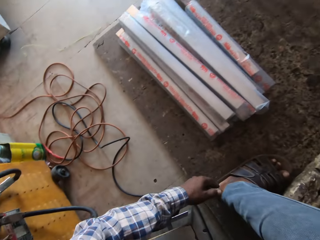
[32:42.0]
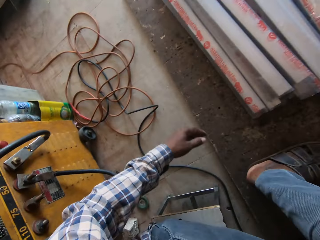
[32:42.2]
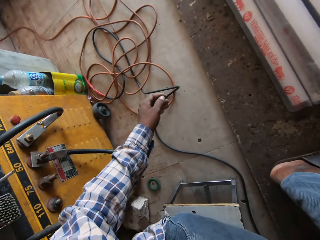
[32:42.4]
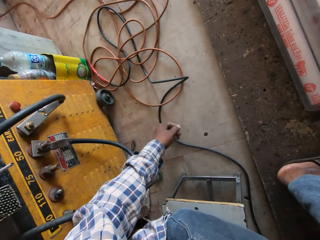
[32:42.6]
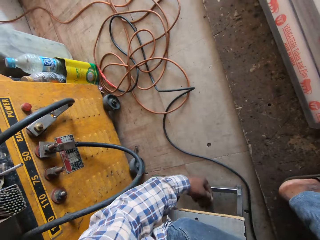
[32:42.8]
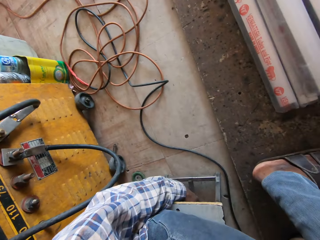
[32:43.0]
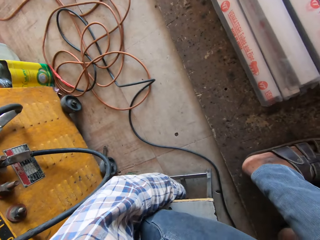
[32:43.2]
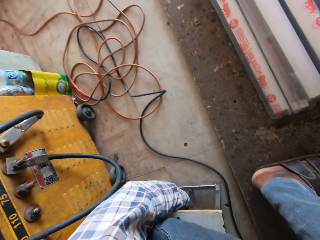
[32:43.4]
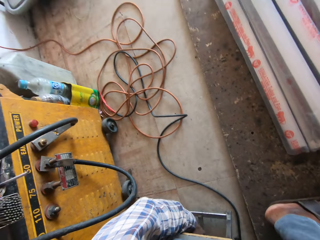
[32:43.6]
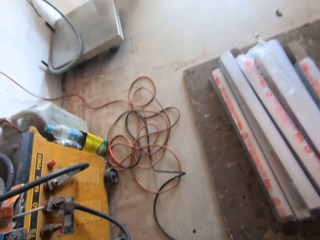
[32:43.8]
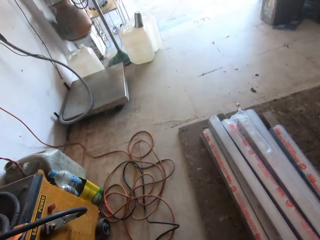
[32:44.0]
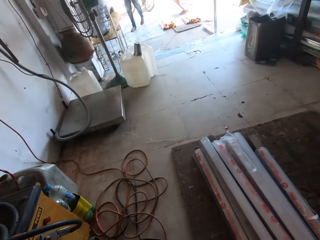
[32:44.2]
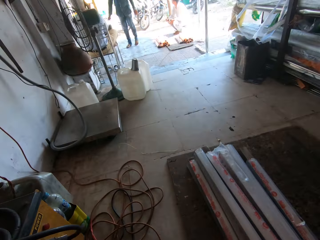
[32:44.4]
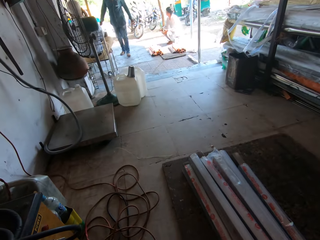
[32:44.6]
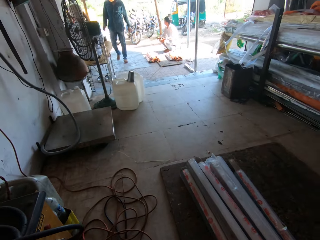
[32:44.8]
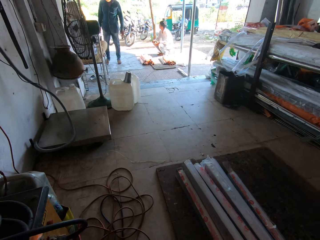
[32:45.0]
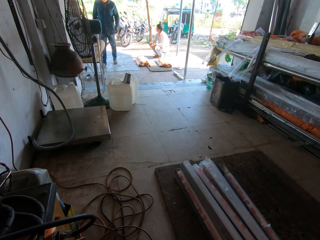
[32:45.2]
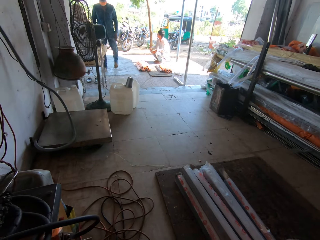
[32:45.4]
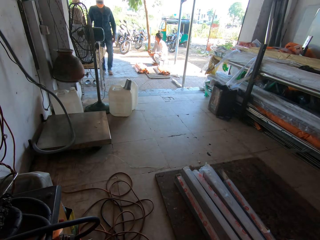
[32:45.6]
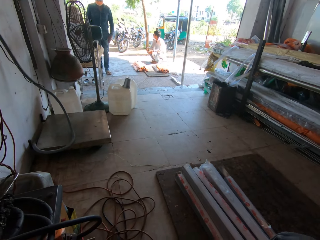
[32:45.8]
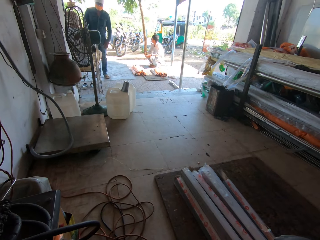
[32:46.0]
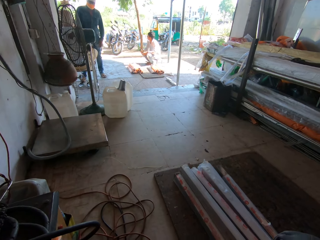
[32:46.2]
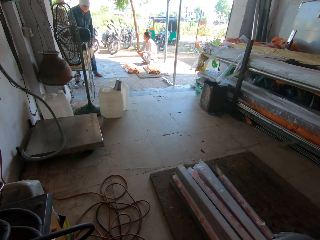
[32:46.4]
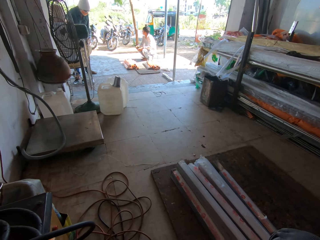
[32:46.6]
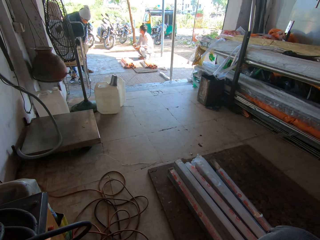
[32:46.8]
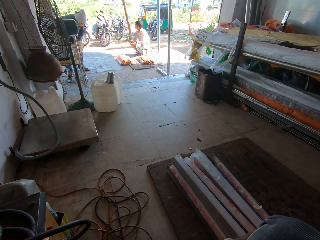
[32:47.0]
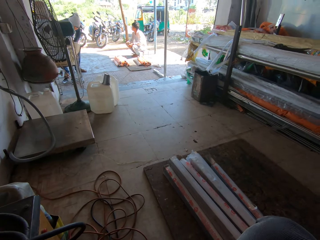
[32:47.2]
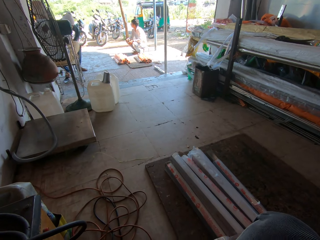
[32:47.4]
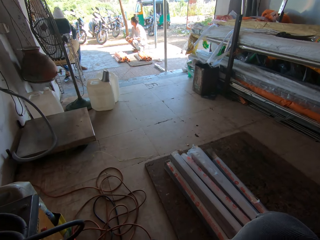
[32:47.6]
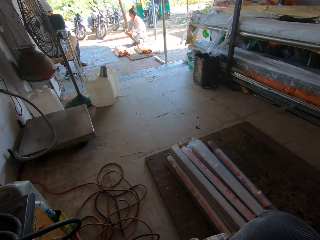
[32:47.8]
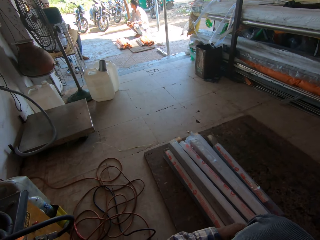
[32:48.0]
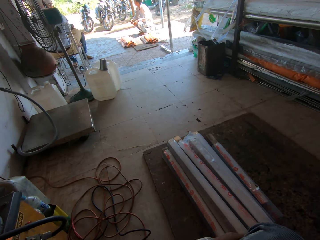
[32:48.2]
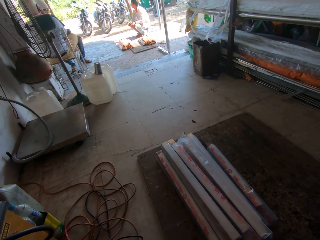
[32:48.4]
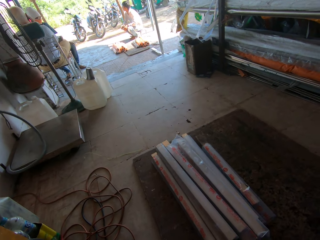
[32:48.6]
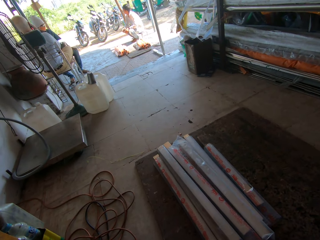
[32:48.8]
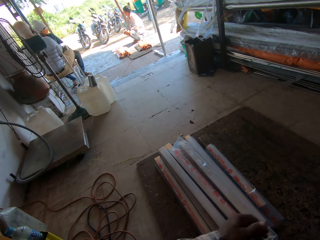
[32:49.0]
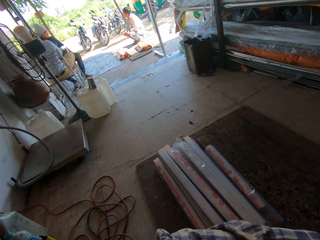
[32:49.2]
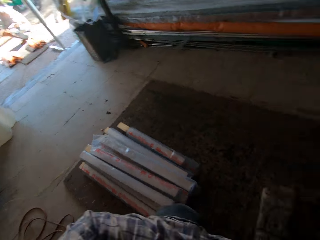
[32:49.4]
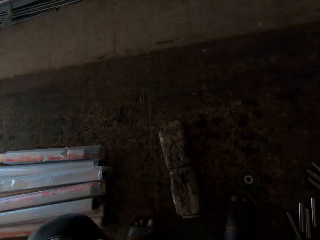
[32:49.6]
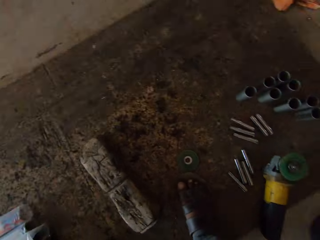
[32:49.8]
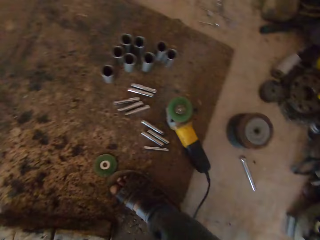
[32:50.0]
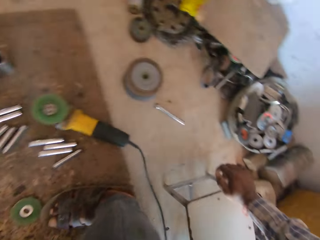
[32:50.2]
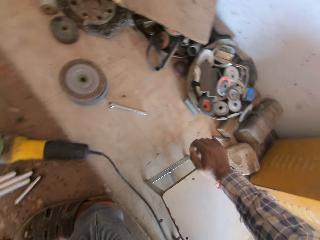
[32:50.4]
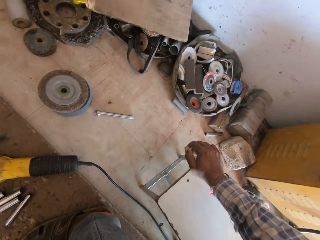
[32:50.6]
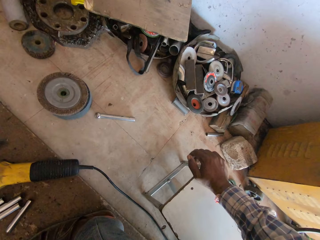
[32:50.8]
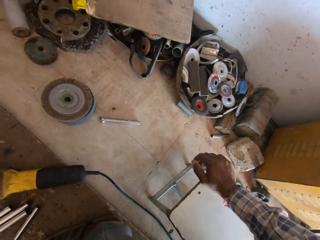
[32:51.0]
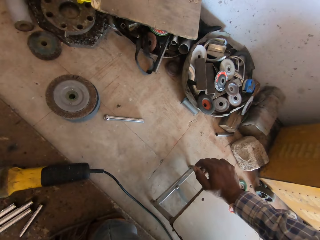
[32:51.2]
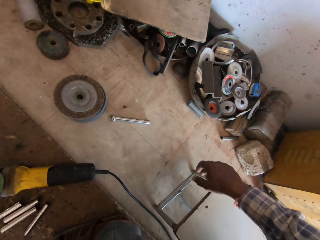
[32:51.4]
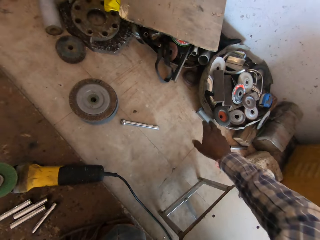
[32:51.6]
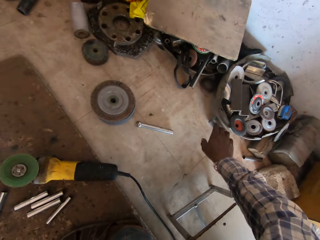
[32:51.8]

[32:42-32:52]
The camera wearer rubs his left leg with his left hand. He sits on a stool. He takes a metal with his left hand. He touches the stool with his left hand. A man walks toward another man. The first man sits on a stool beside the other man. The camera wearer moves the stool with his right hand.

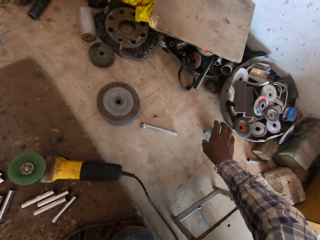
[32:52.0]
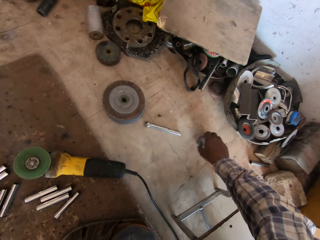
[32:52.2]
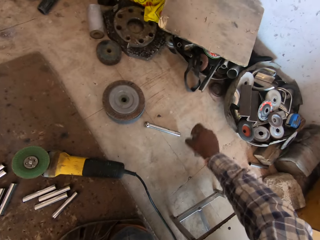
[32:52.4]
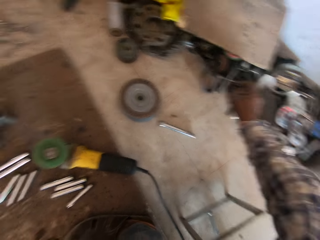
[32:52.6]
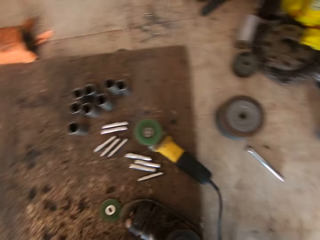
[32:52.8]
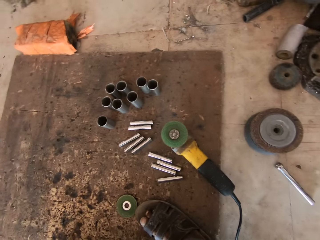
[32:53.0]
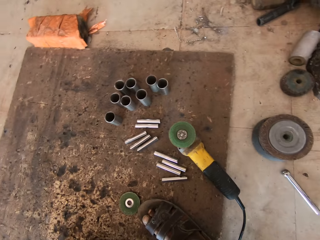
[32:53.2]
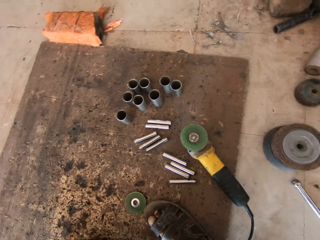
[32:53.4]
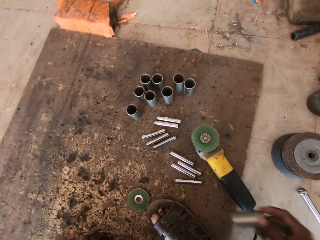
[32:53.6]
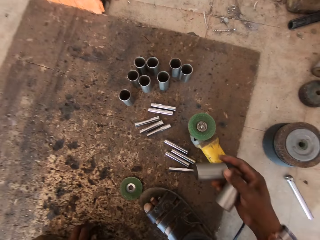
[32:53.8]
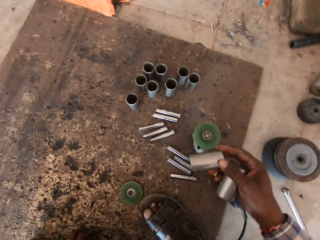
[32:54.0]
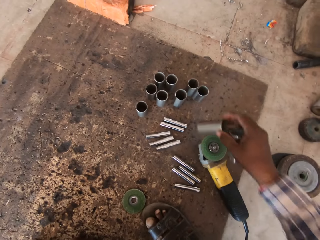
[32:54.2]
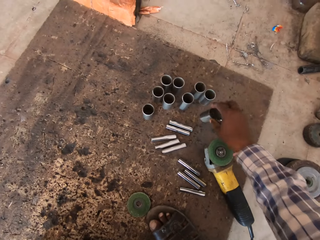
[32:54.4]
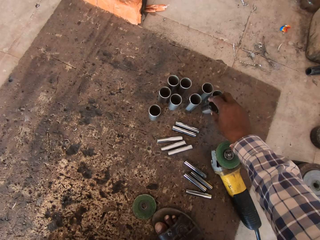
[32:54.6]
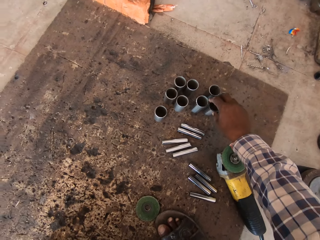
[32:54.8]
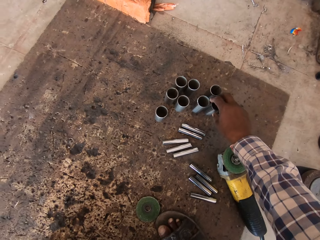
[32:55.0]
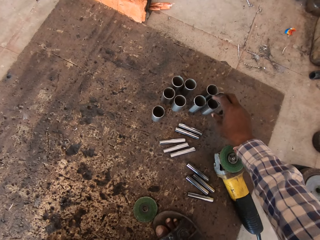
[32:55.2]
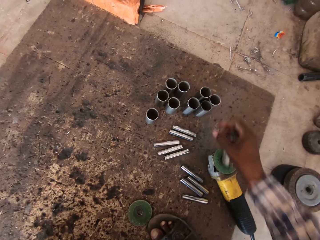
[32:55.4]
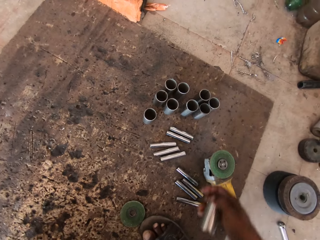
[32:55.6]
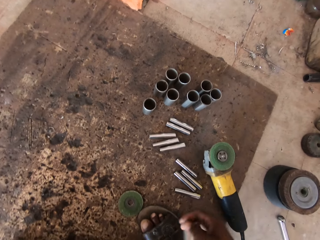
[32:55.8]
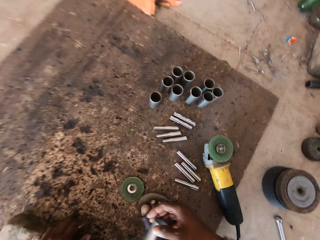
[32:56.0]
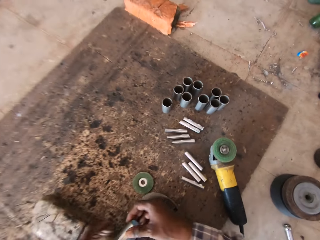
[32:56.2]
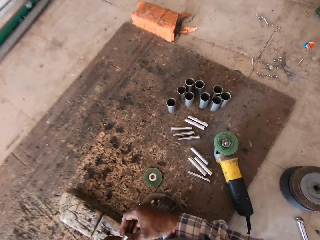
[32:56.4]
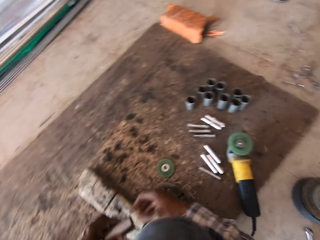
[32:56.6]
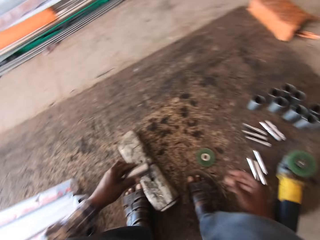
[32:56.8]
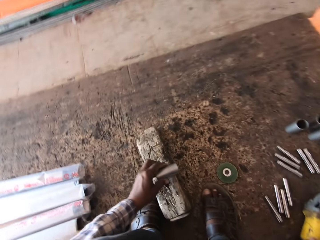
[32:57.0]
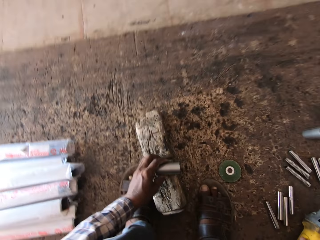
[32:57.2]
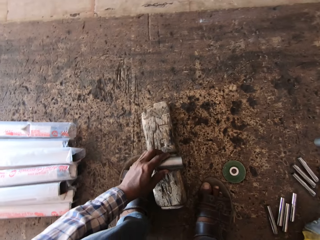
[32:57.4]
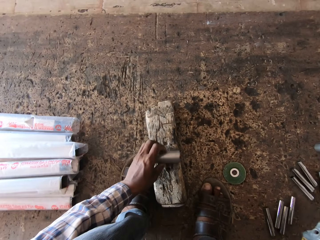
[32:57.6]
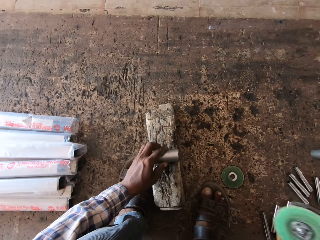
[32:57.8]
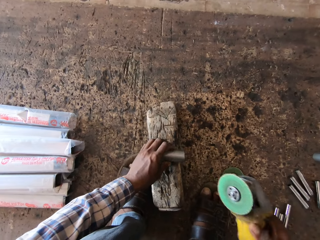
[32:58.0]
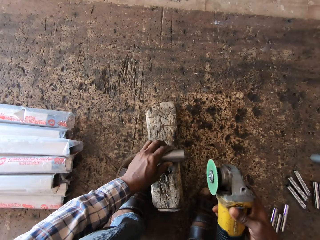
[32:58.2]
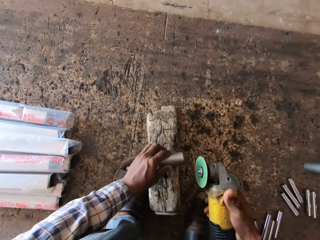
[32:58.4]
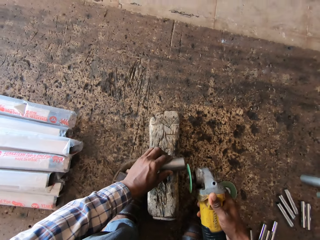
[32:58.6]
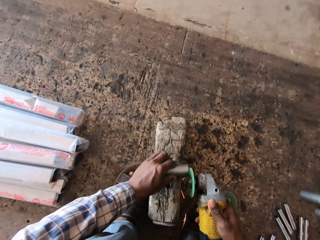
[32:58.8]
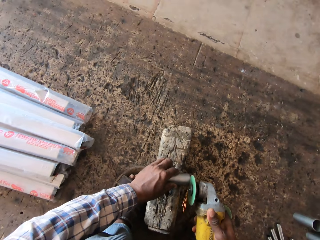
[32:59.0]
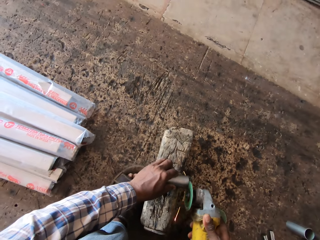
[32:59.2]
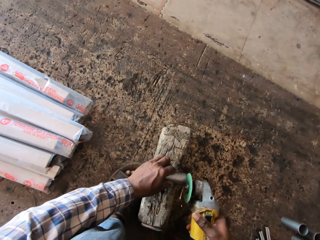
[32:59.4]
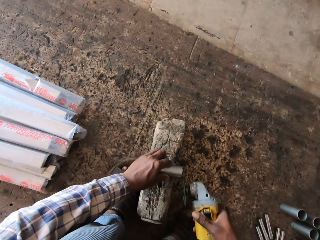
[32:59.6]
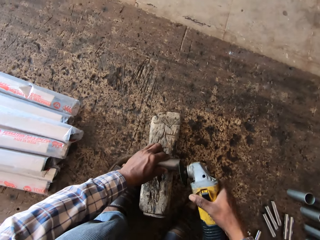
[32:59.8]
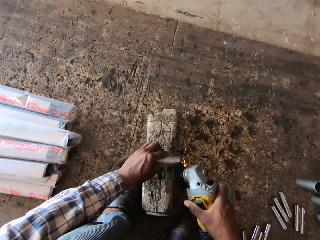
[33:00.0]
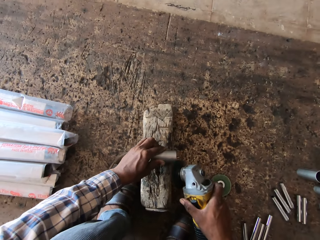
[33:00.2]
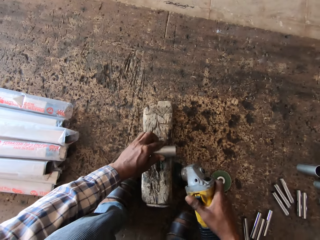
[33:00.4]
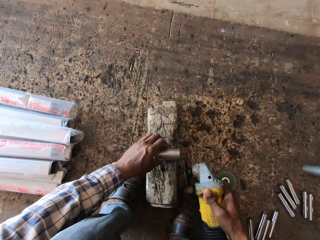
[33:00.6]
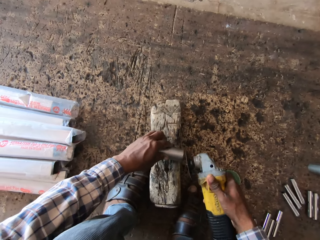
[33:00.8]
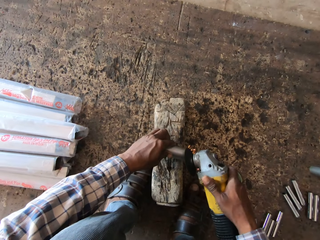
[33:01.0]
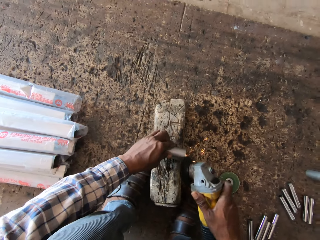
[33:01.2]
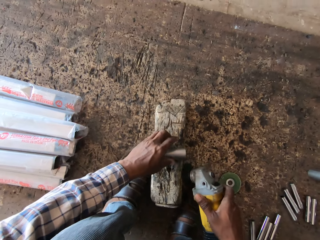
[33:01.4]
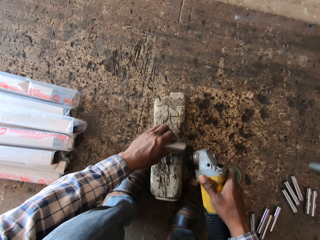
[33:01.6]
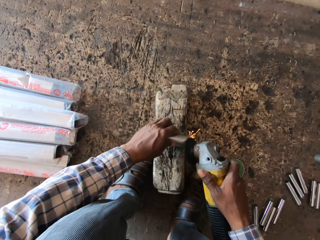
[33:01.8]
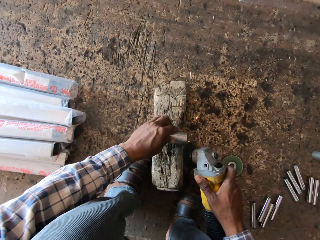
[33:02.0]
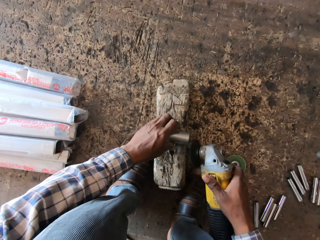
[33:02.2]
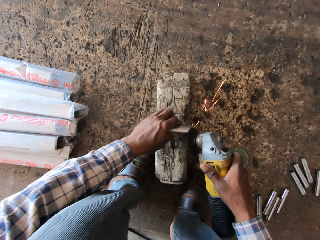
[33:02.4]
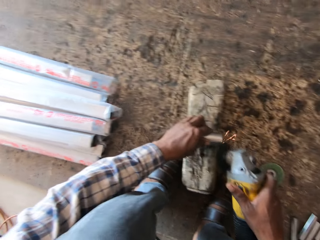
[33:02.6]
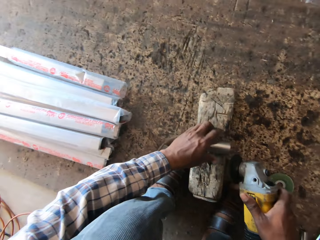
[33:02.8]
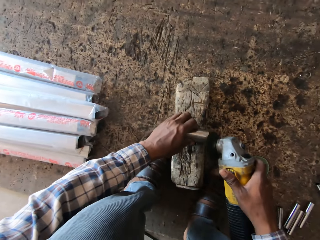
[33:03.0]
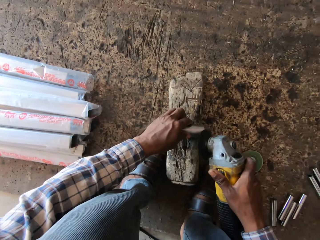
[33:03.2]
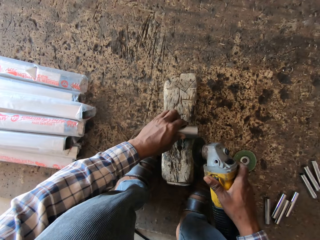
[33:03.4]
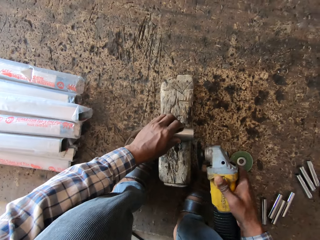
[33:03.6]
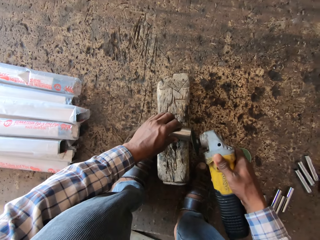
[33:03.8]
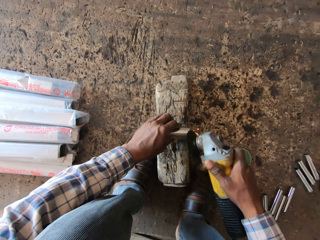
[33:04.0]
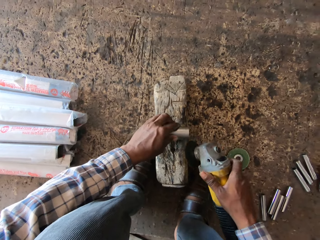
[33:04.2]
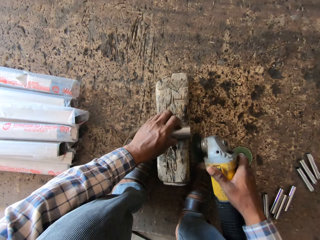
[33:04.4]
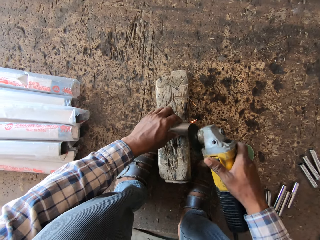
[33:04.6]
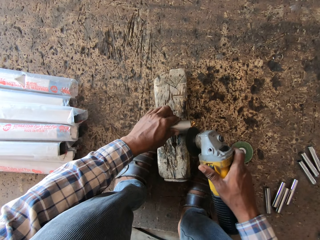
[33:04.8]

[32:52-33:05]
The camera wearer picks up a metal from the floor with his right hand. He drops the metal on the floor with his right hand. He passes the metal from his right hand to his left hand. He drops the metal on the piece of wood on the floor with his left hand. He picks up a circular saw blade with his right hand. He sharpens the metal in his left hand on the piece of wood with the circular saw blade in his right hand.
